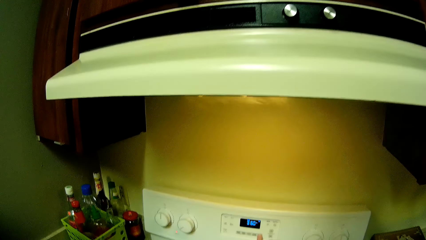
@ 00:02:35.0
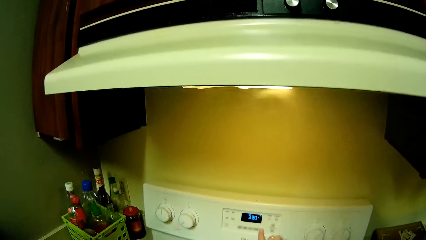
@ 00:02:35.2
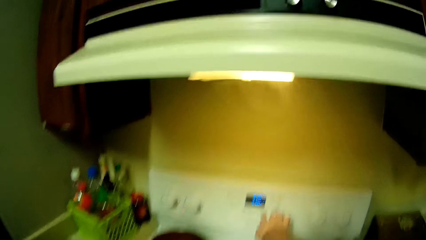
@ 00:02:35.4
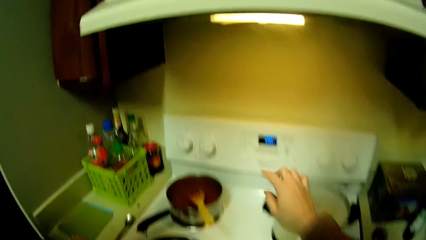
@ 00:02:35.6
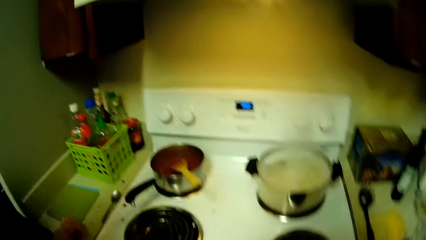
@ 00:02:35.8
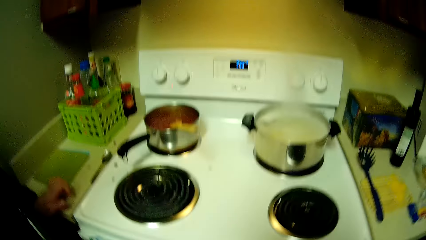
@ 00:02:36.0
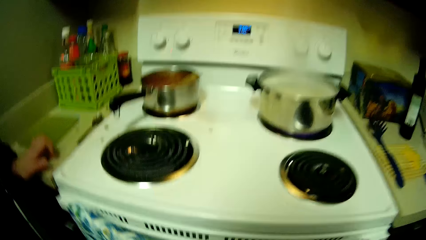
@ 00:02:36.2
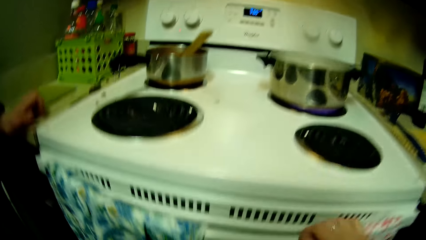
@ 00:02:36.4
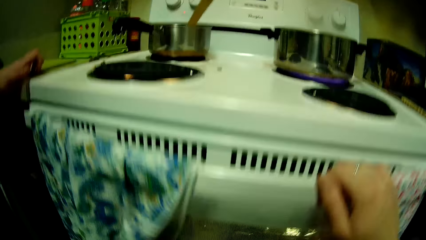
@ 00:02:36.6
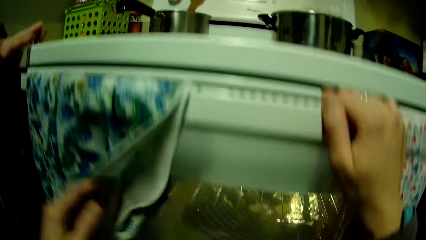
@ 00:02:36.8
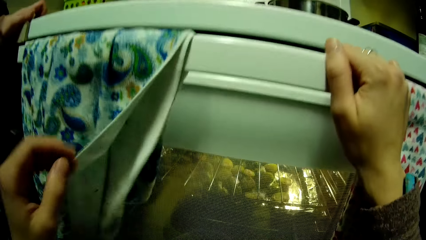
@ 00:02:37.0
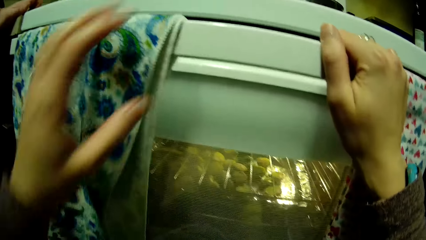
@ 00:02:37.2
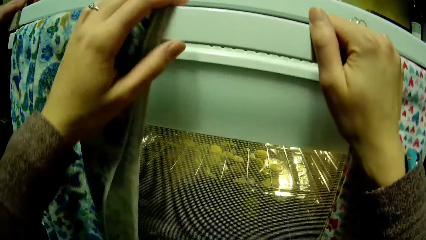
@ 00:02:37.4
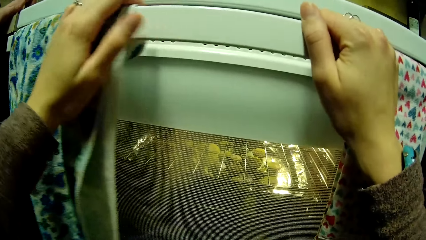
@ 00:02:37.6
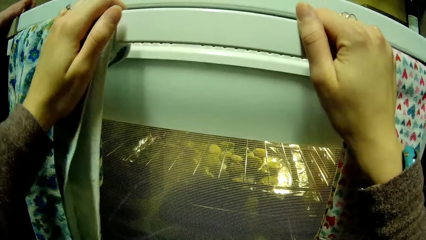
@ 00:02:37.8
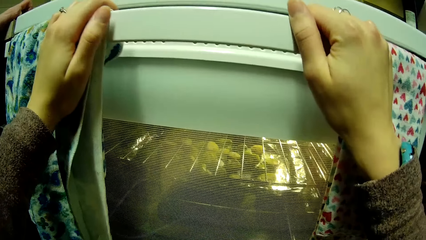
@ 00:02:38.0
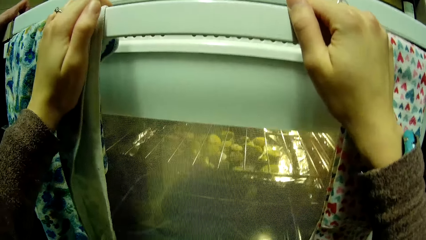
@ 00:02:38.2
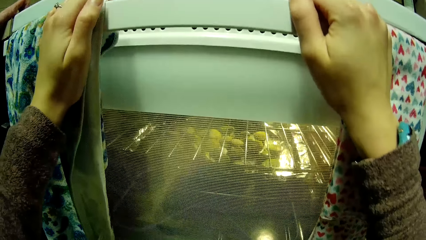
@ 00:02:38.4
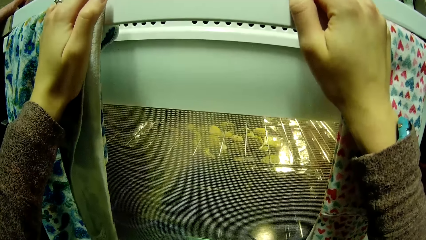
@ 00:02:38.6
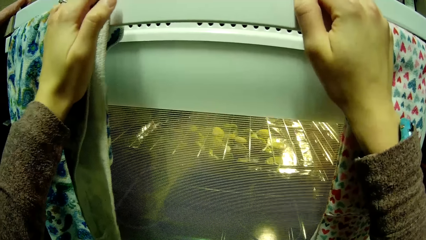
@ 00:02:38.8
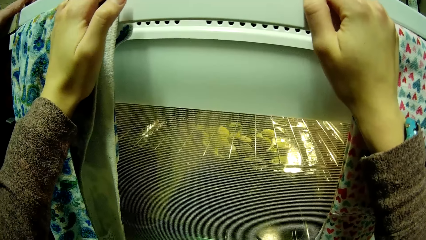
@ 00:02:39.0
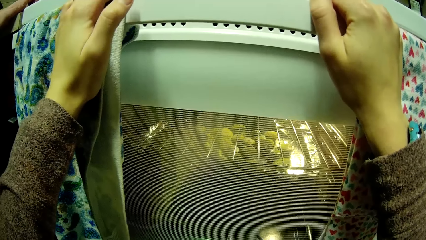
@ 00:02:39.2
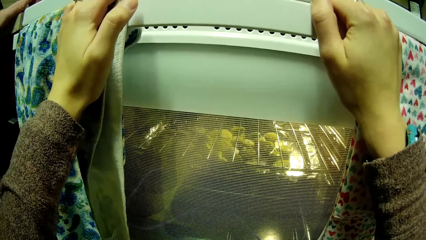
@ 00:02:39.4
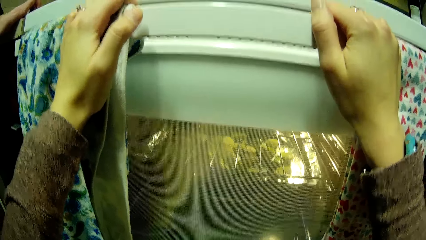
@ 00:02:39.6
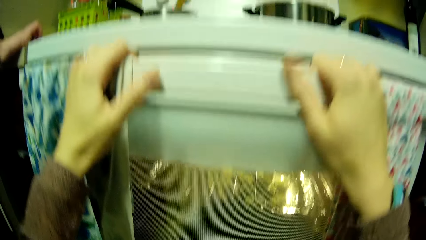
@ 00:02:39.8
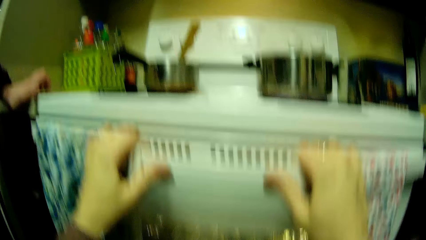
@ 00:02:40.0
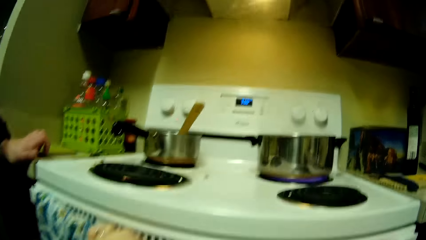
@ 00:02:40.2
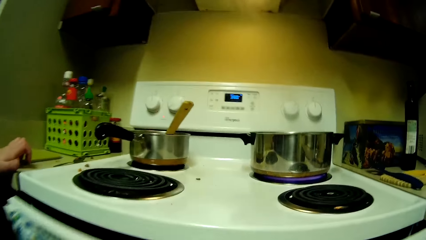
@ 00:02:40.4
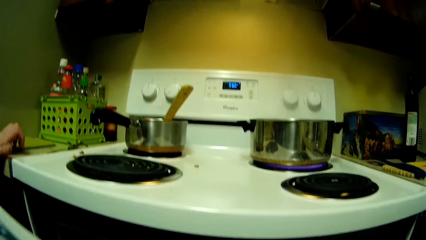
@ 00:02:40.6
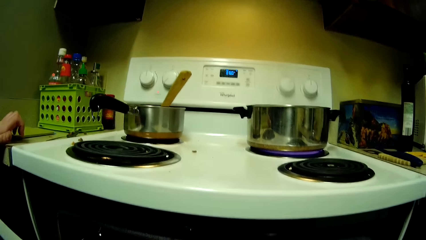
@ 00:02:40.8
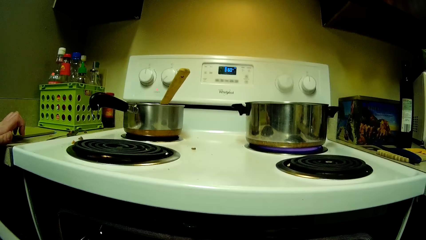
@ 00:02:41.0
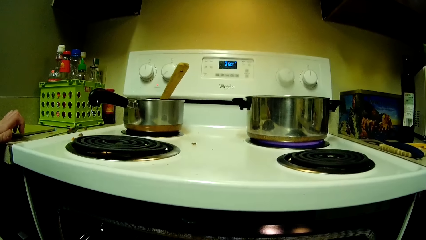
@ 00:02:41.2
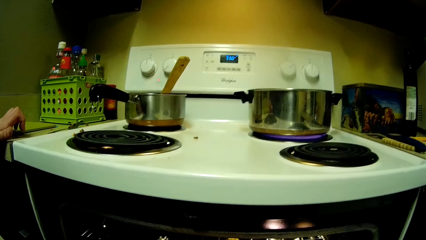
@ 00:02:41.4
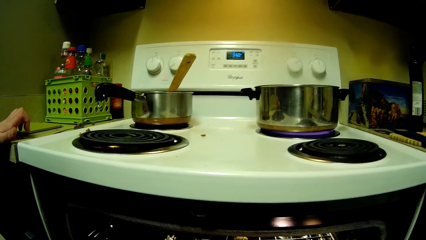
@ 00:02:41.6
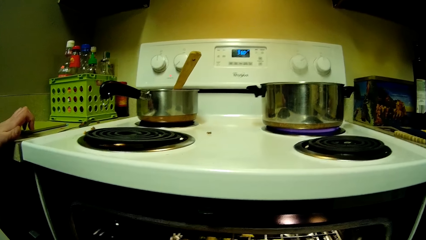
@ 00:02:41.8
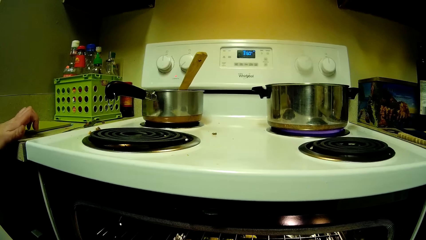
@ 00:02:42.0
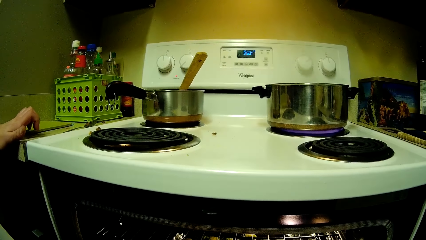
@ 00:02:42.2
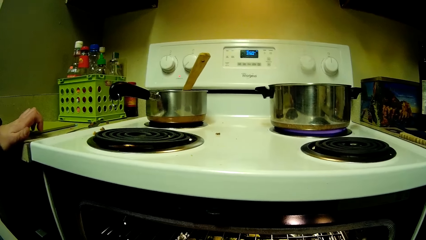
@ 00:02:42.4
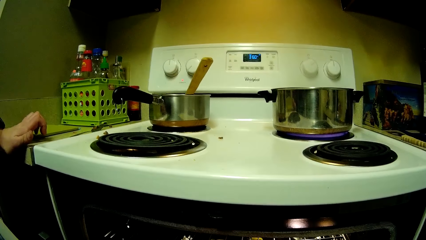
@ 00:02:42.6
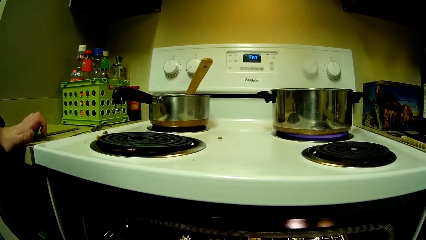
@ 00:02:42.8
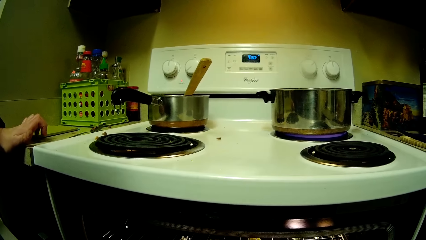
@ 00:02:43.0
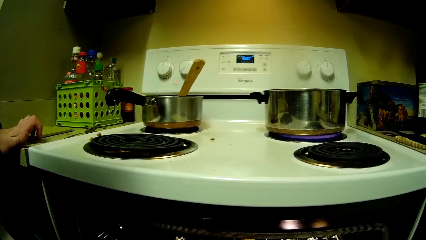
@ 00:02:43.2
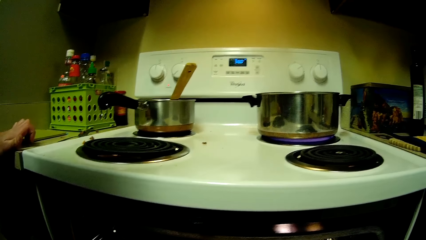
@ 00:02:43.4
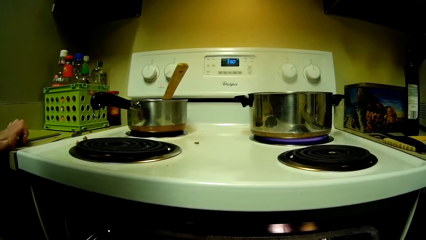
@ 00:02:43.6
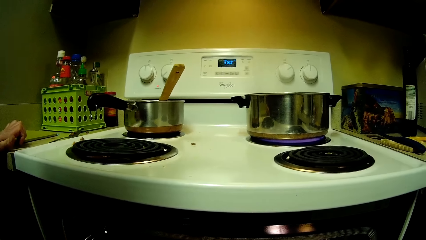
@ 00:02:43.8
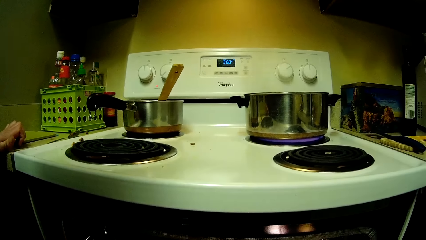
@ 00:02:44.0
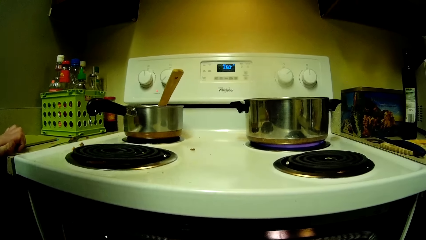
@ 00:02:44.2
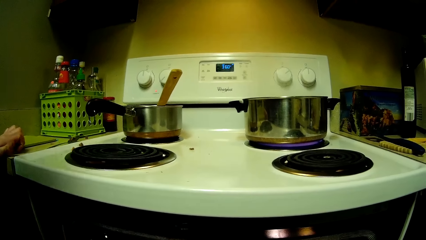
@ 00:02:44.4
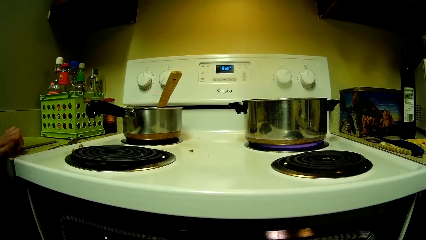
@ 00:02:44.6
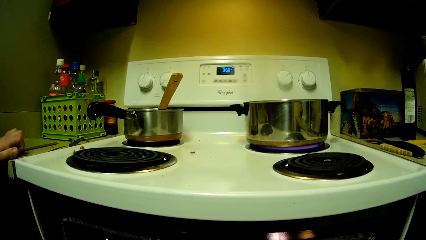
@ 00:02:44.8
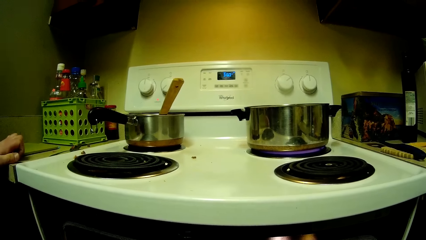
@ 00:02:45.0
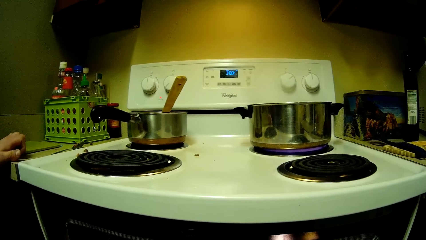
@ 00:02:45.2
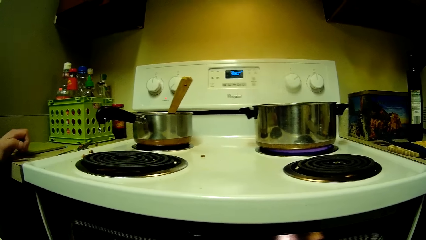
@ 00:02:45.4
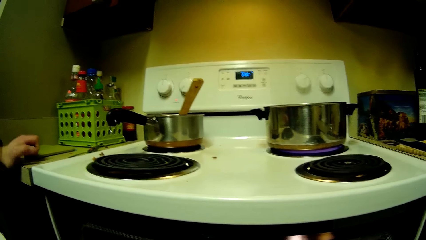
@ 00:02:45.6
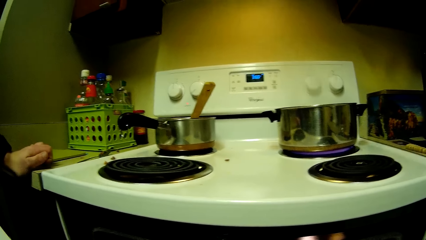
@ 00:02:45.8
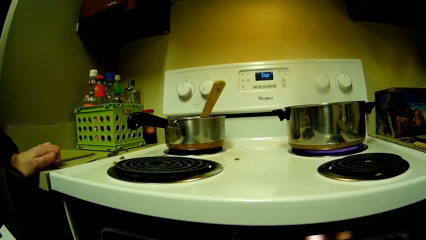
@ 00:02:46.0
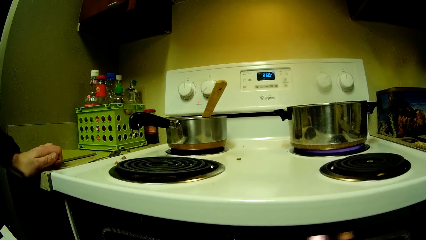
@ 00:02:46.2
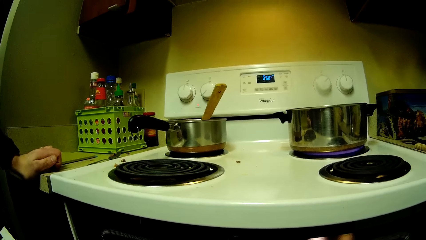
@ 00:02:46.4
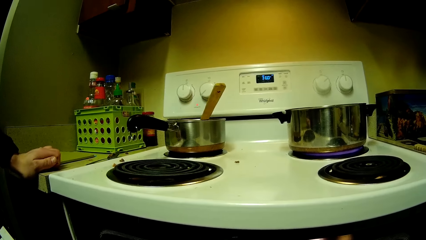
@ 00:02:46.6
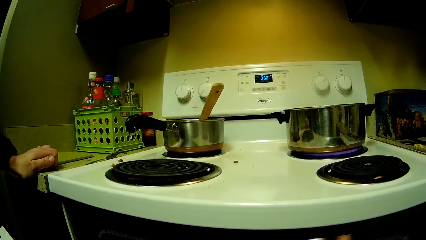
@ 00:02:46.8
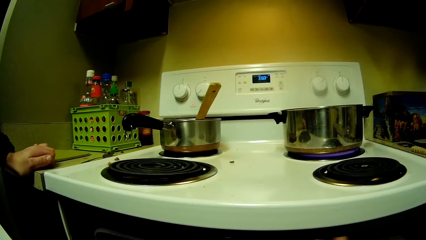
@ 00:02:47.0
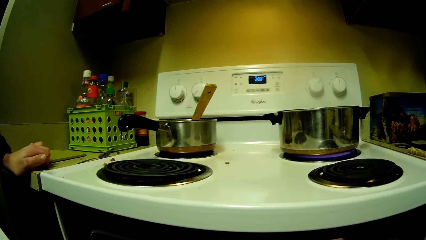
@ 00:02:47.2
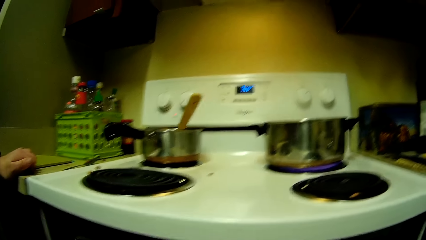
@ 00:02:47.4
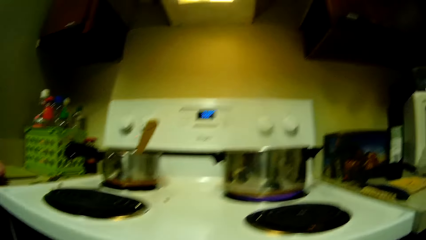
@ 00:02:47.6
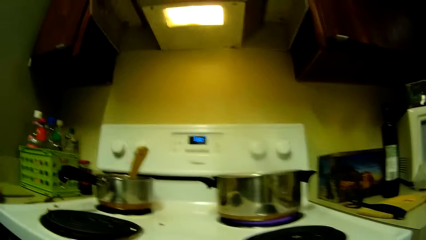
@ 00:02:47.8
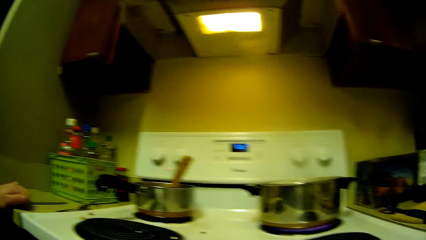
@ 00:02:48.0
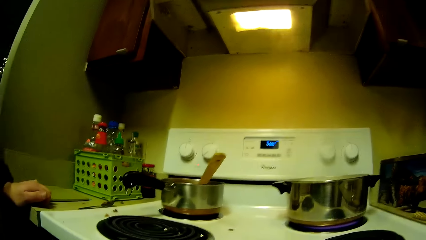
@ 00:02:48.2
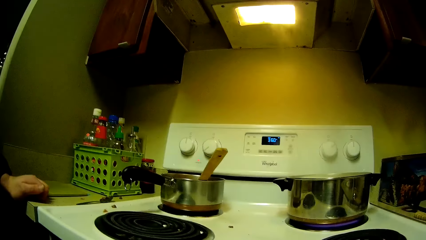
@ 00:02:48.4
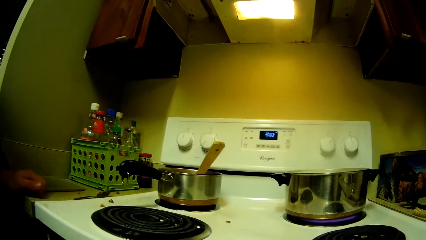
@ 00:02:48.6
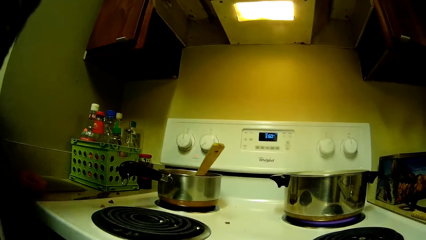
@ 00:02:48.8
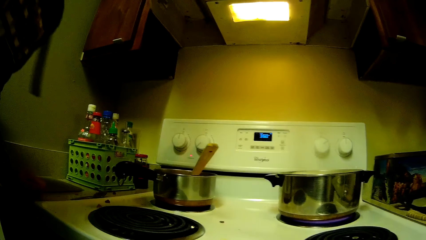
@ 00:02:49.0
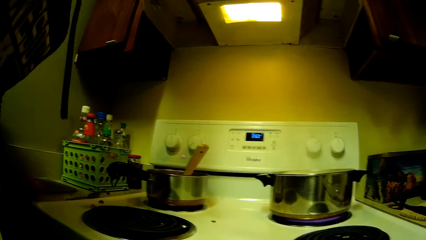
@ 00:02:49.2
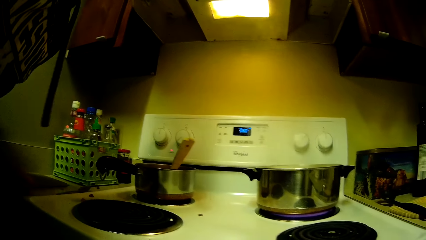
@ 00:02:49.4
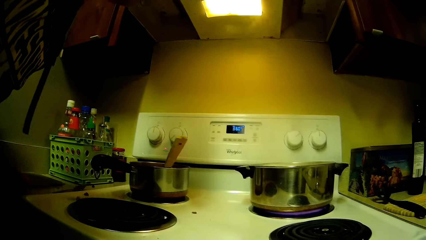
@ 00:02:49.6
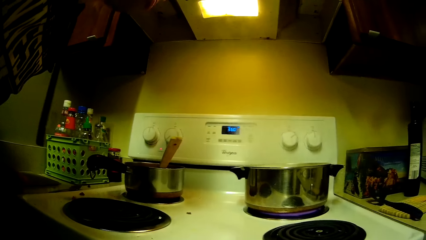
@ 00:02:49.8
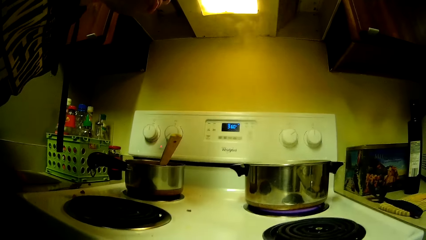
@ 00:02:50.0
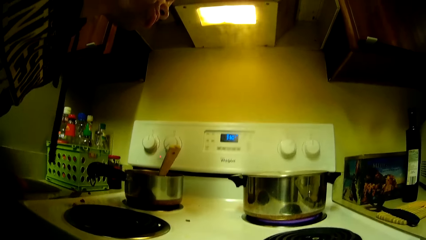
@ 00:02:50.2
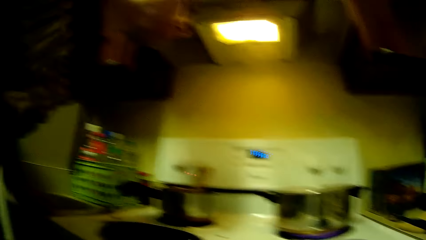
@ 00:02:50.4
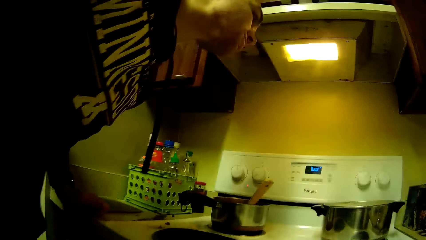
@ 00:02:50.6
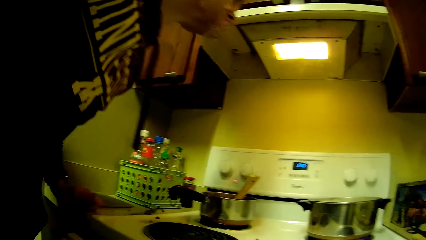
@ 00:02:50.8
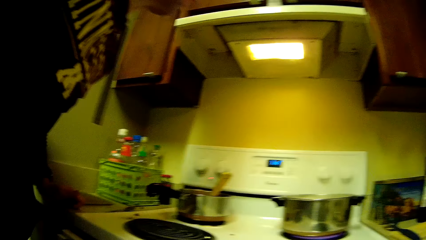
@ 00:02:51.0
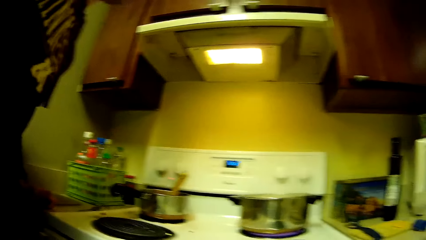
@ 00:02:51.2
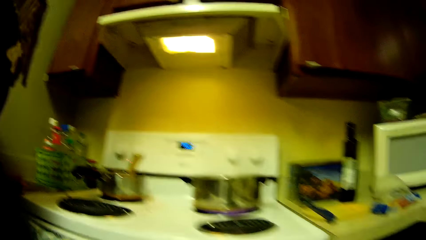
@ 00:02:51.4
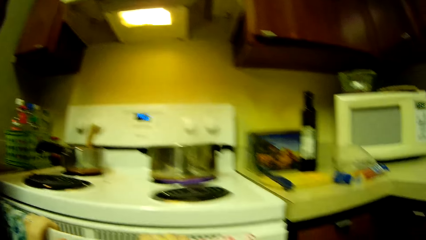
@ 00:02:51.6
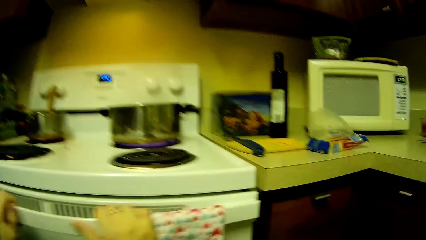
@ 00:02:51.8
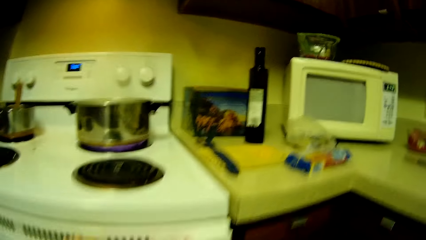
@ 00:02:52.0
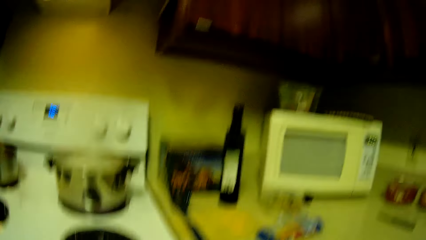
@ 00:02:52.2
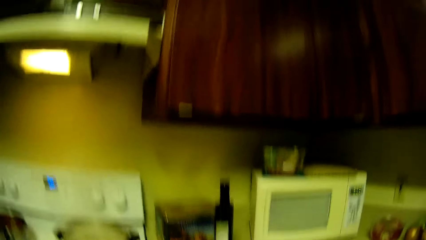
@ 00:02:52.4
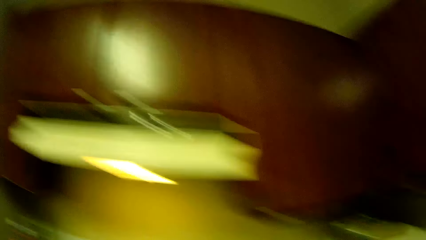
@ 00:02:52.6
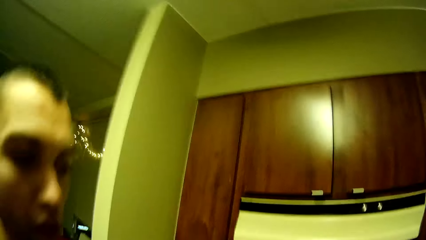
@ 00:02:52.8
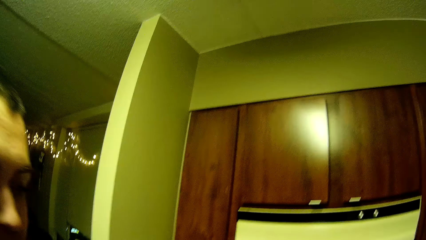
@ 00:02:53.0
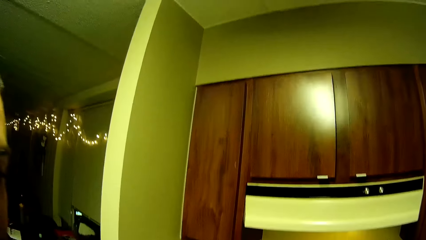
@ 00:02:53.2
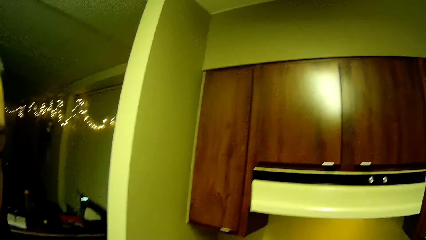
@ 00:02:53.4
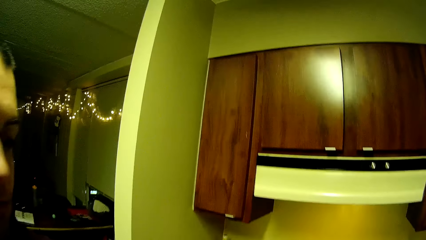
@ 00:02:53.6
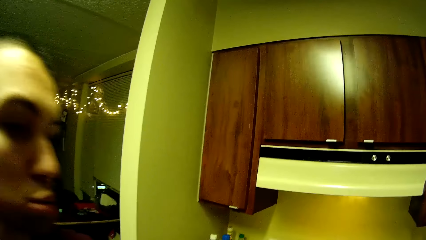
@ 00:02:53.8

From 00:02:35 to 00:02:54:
The camera wearer adjusts a switch on the cooker with her right hand. She covers the food. She bends at the oven. She adjusts a towel on the handle of the oven of the cooker with her left hand. She looks in the oven. She opens the oven of the cooker with her hands. A man bends on the gas stove. The man blows the food. The camera wearer closes the oven of the cooker with her hands.
